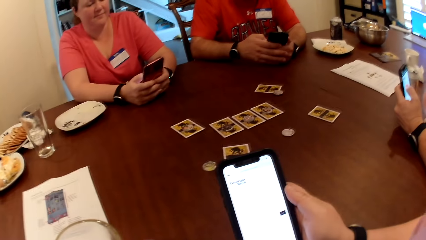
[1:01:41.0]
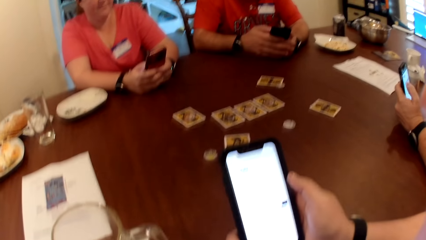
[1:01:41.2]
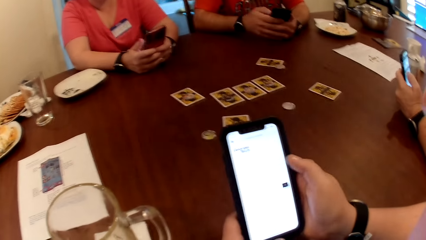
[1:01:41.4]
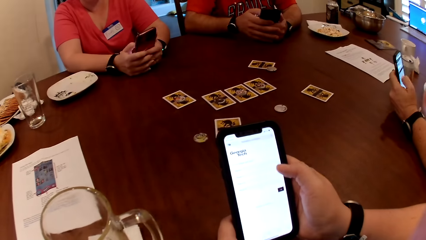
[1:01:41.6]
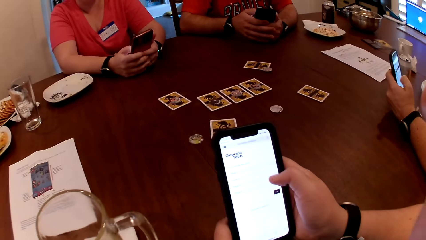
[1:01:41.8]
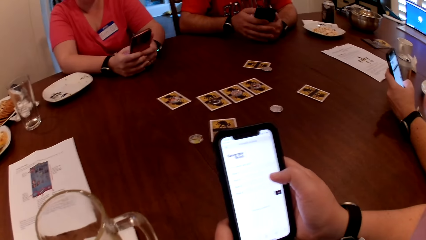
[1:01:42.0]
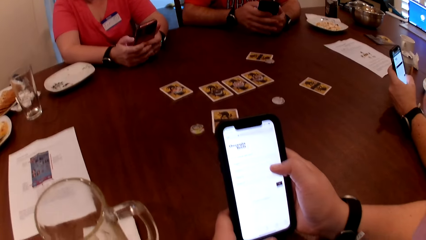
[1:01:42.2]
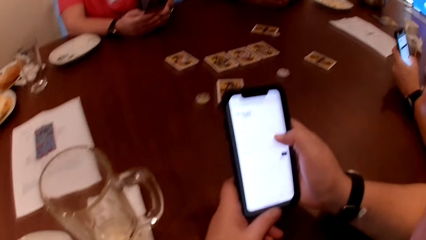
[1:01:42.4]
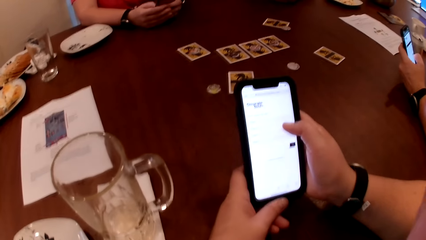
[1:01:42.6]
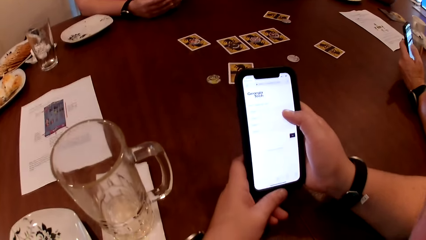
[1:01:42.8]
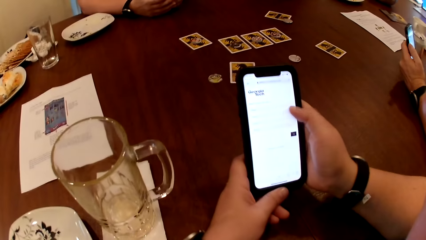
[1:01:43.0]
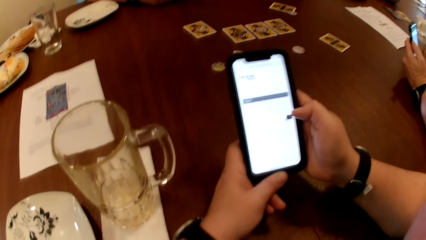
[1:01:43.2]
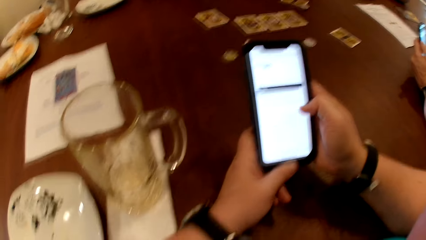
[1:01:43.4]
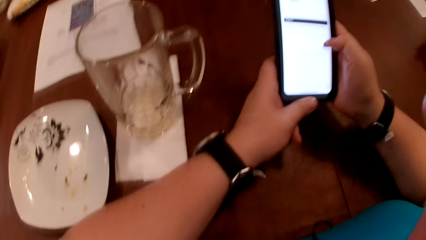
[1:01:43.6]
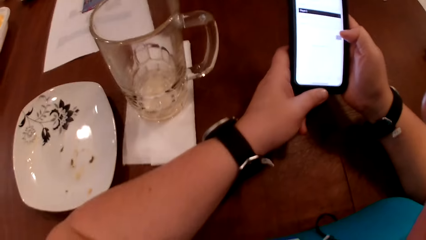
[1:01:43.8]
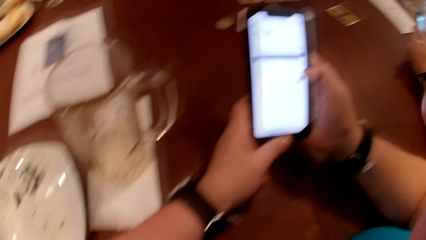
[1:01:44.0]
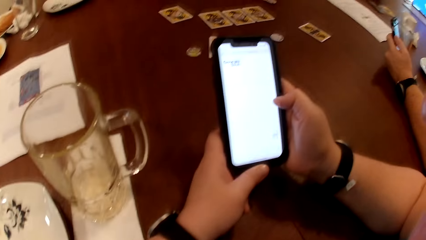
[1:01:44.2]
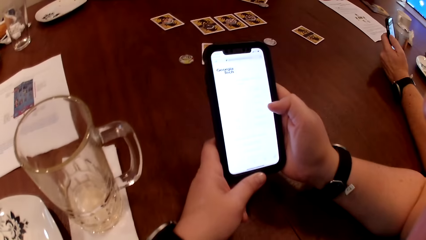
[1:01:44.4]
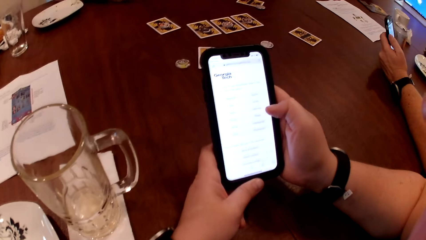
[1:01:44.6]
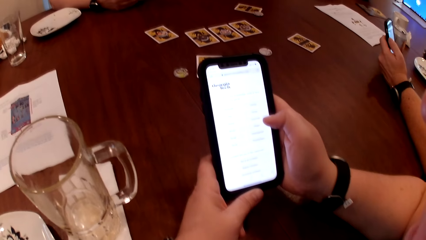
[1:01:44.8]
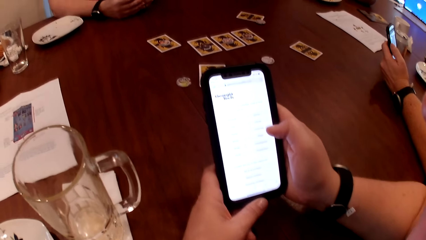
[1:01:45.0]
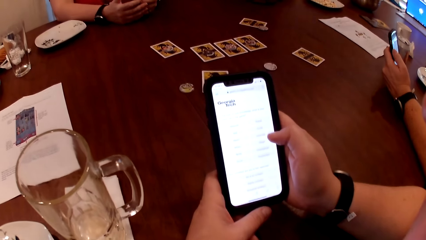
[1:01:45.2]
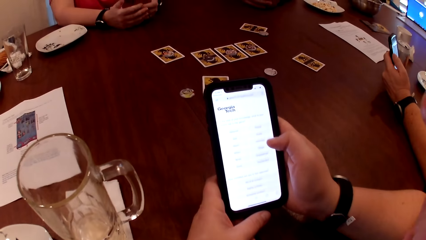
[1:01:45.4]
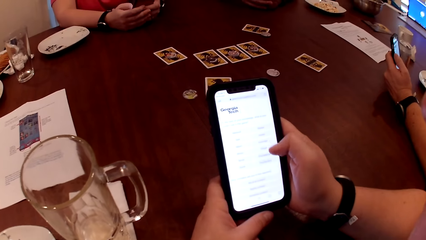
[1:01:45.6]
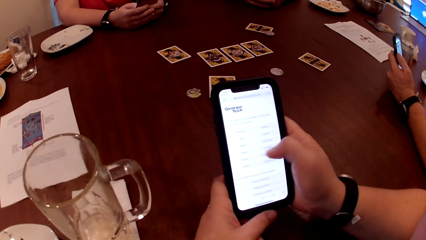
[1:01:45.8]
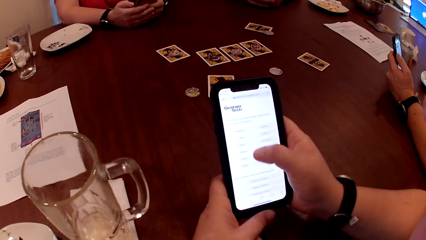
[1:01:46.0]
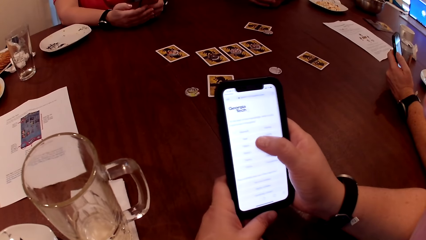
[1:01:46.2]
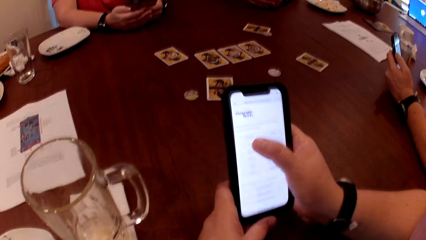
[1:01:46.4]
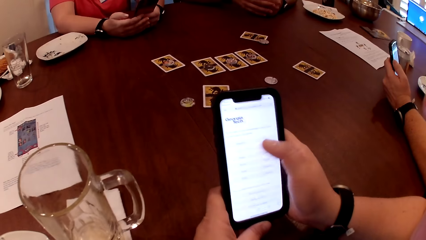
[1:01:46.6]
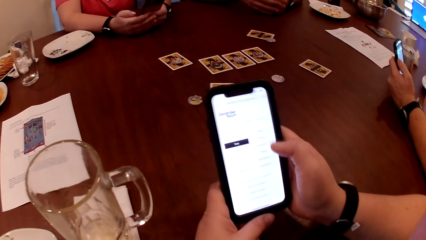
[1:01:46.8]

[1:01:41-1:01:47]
A person uses the phone. Another person uses the phone. A third person uses the phone.

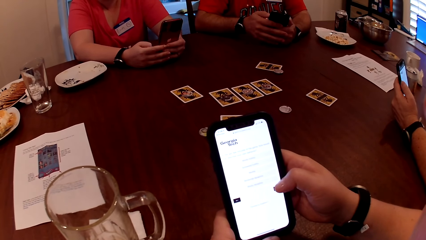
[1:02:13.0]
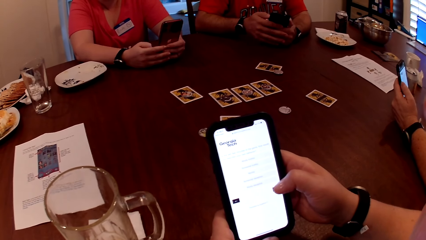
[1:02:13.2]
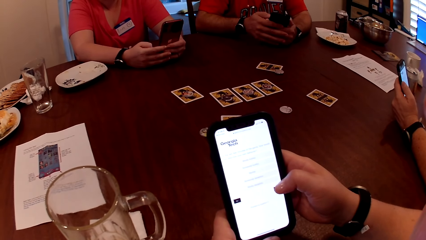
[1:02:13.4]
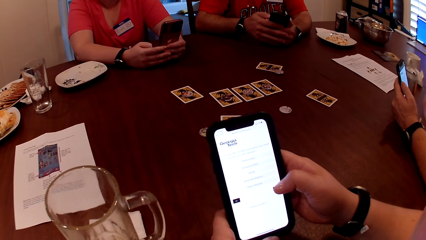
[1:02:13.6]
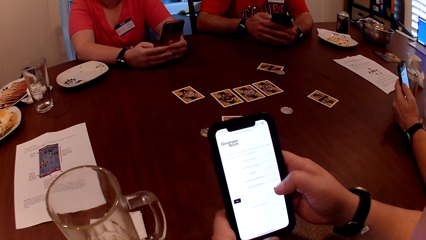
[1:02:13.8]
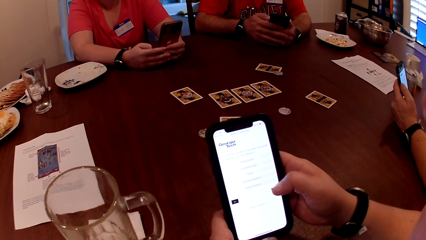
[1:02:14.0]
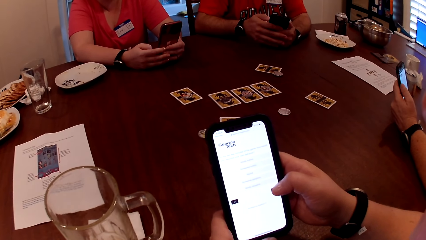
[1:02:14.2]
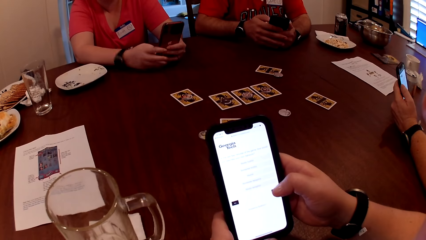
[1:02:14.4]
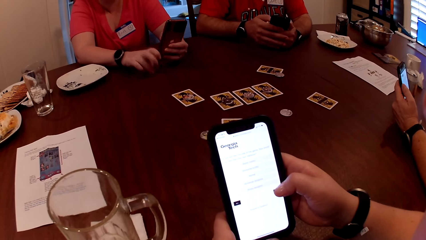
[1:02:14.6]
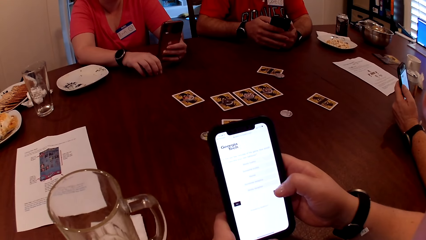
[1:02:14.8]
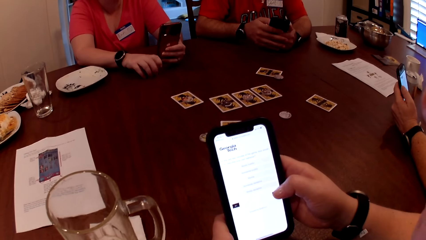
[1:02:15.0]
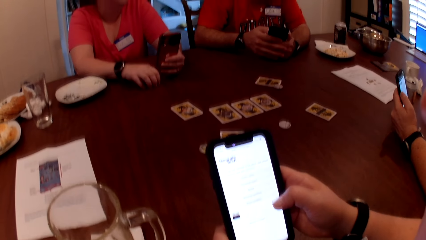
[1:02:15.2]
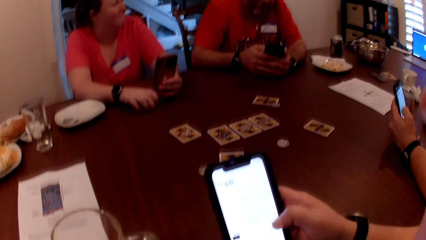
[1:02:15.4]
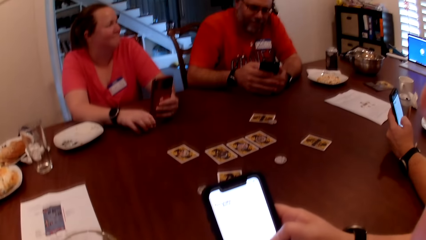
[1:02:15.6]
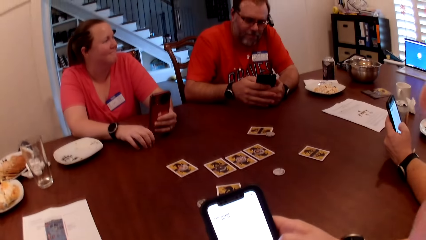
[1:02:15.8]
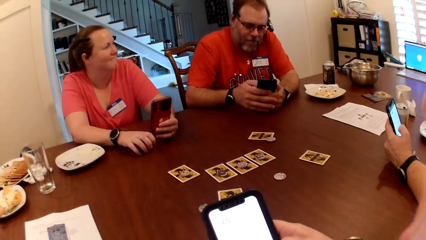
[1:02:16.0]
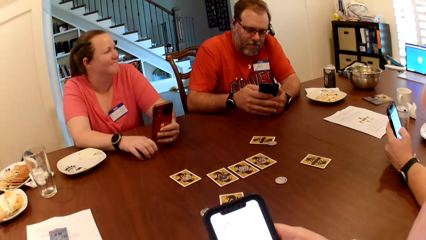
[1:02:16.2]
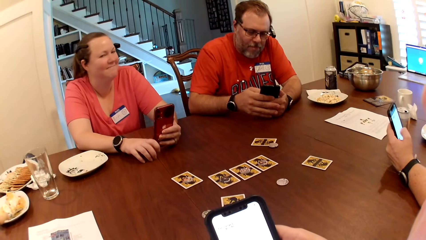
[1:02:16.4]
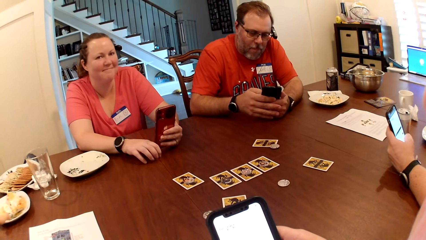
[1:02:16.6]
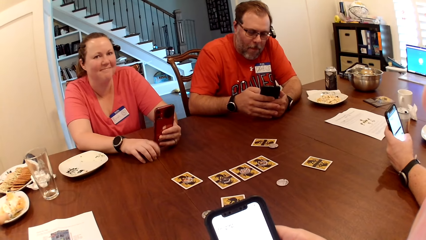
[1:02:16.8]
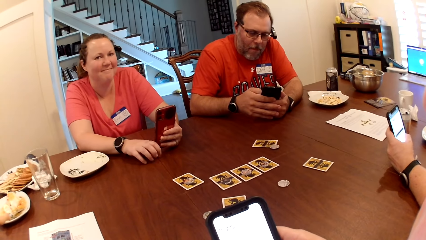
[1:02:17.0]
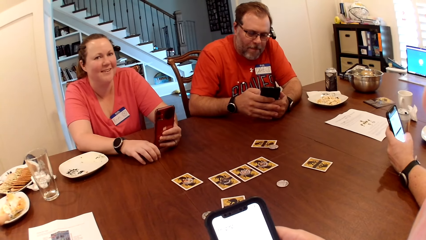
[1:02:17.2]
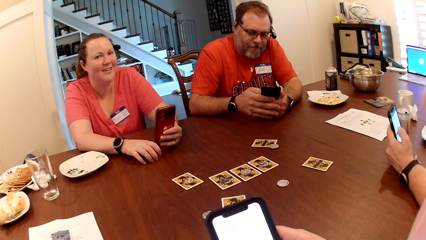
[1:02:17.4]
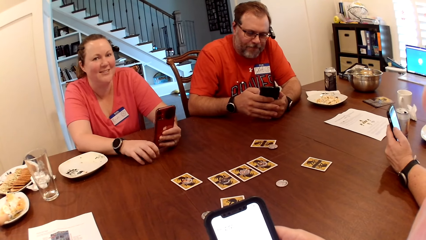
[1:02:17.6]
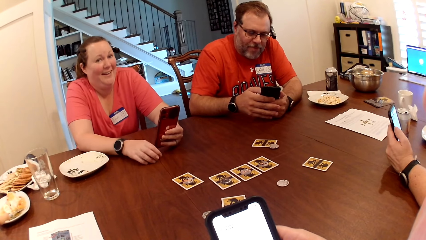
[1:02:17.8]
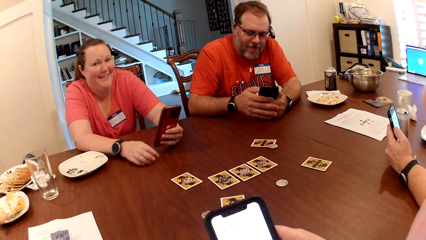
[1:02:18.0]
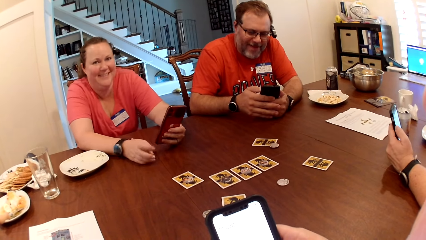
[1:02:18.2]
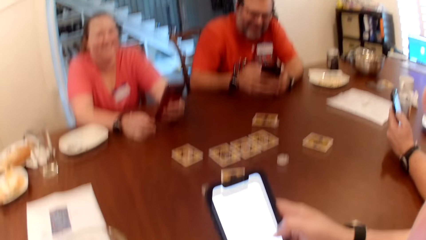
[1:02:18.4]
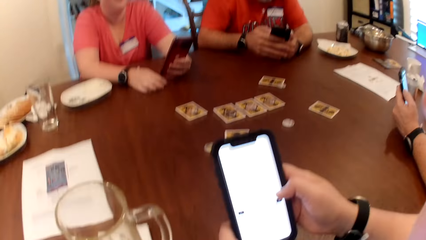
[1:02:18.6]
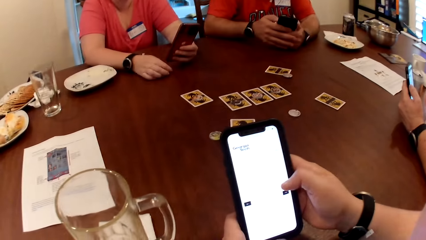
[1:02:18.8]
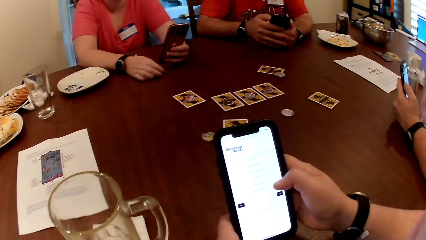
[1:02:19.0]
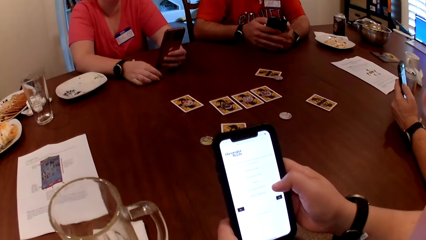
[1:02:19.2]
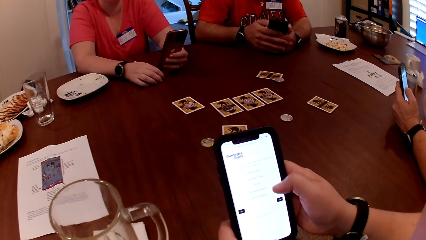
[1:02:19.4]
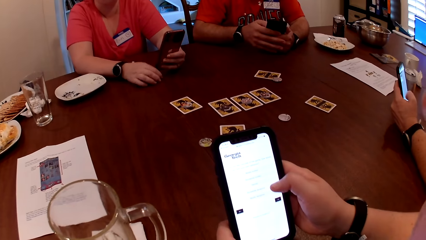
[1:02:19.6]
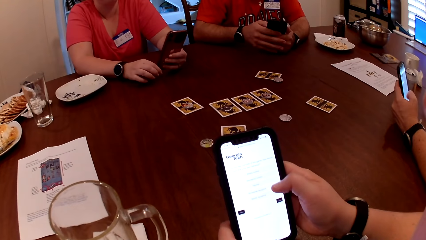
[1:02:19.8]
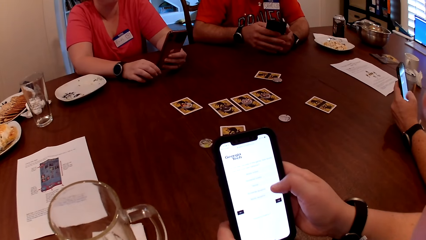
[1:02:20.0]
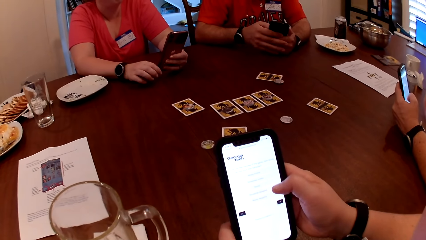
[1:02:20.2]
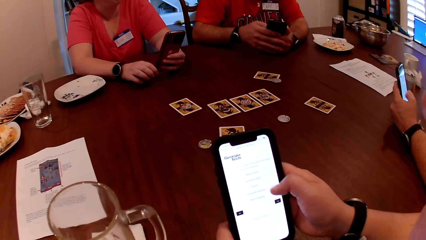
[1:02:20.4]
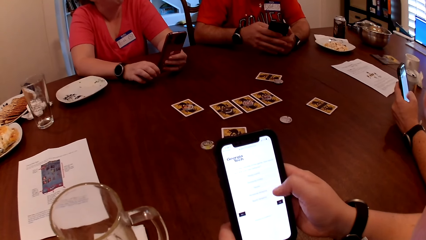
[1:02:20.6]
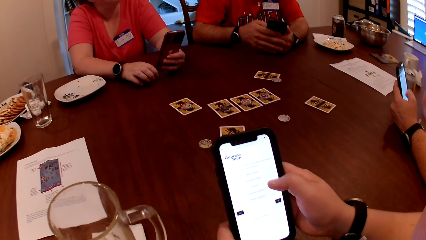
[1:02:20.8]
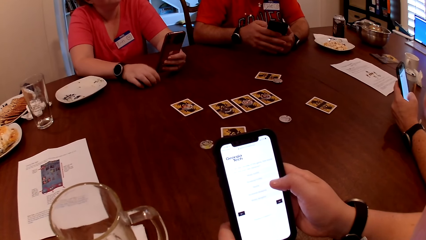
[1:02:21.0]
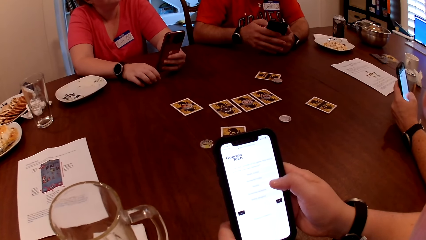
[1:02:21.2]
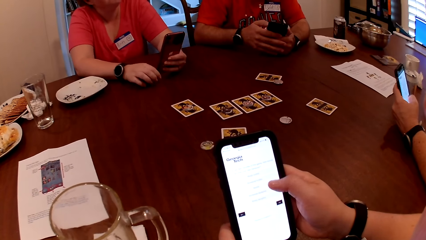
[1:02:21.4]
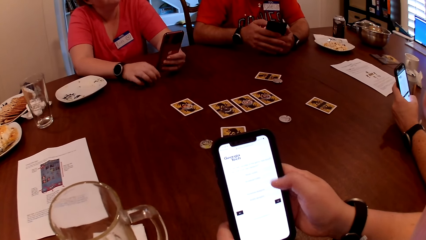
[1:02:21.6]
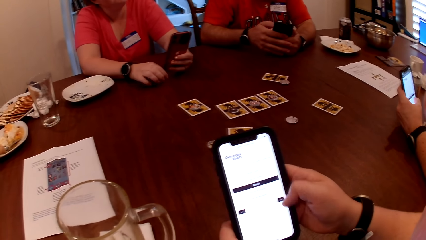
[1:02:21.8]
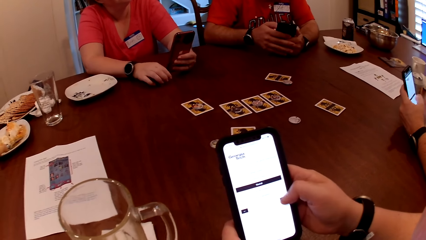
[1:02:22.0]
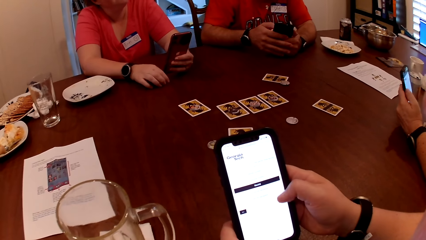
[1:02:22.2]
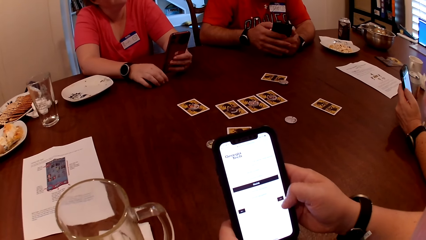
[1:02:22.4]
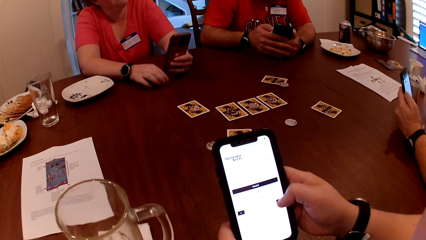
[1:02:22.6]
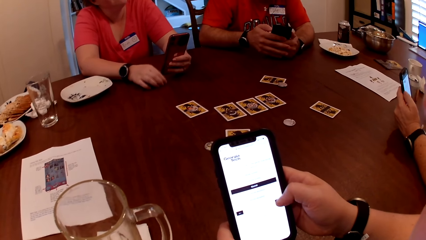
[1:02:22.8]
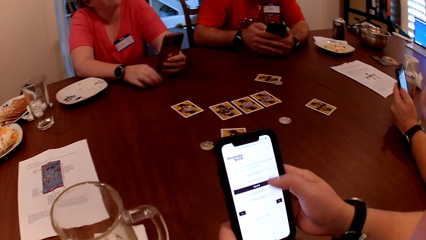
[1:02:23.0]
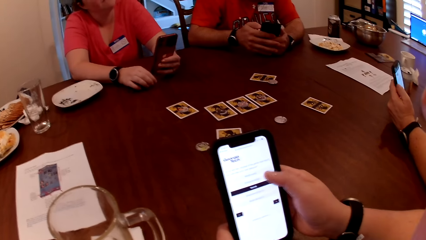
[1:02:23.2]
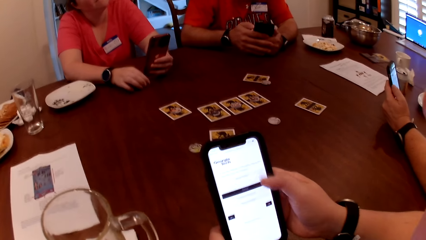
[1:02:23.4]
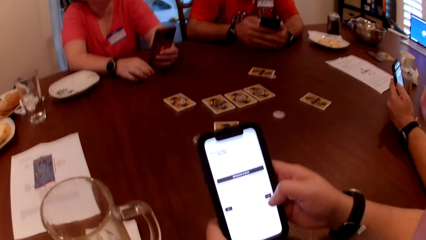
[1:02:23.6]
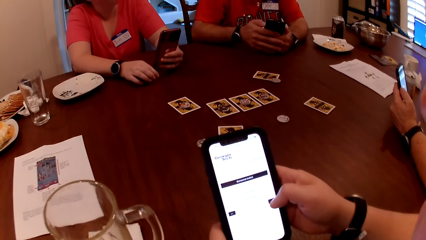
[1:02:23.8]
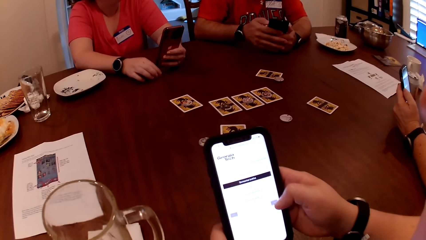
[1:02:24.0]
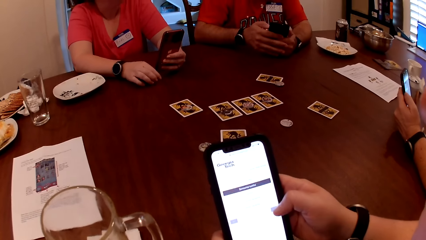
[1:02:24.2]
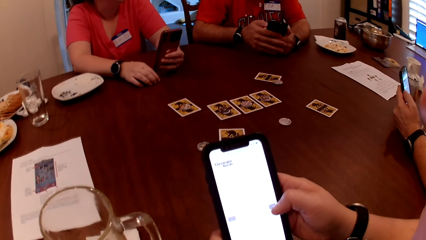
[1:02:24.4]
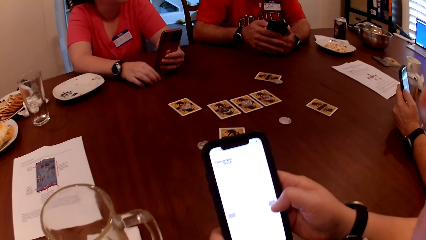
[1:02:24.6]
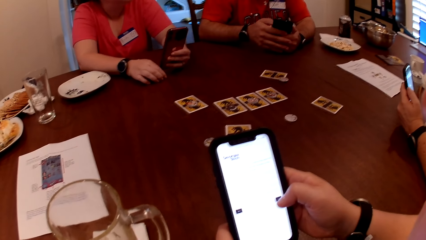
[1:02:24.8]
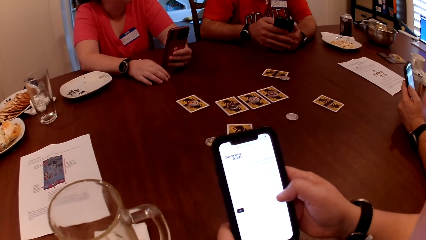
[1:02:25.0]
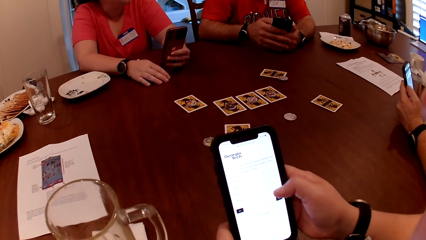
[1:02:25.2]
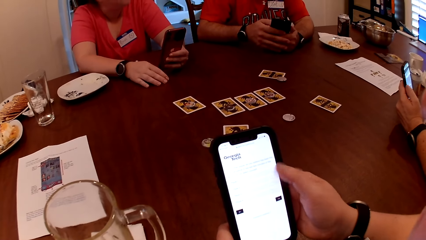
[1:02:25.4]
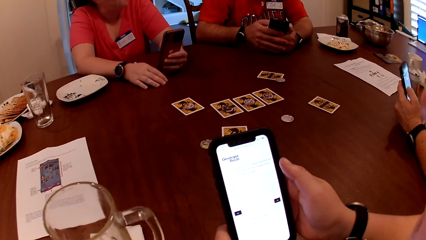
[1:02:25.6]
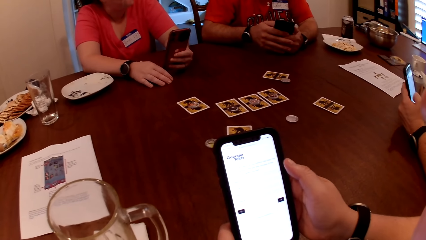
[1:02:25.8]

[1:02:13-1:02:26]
A person moves the hand on the table.
